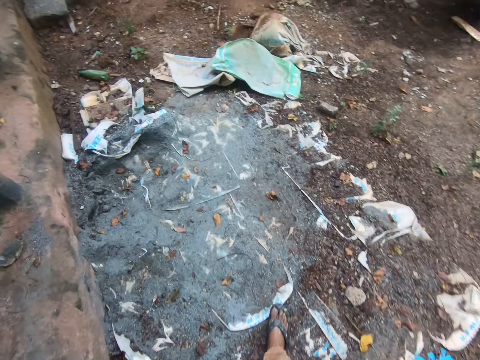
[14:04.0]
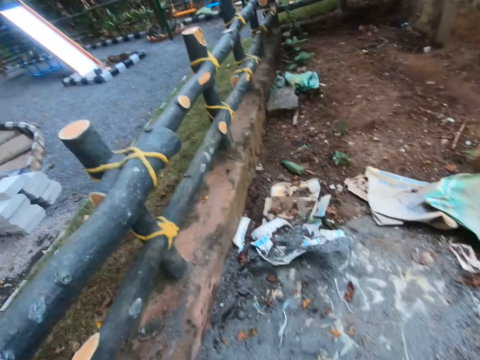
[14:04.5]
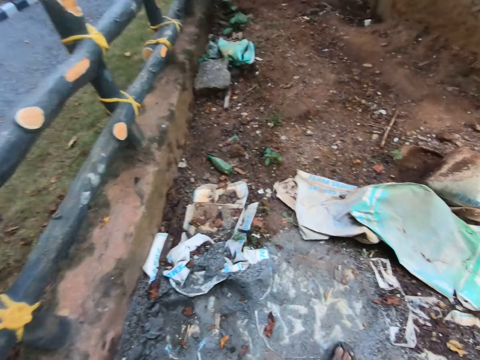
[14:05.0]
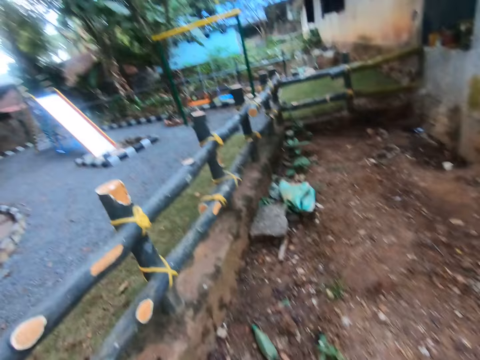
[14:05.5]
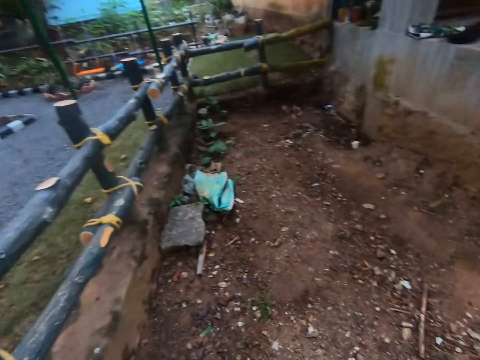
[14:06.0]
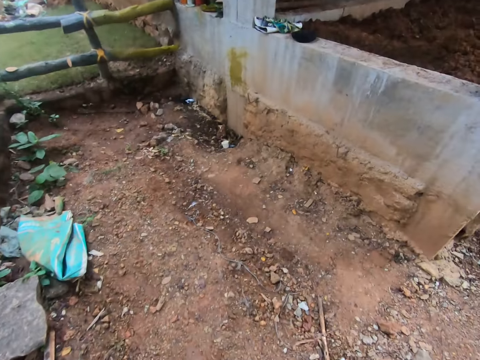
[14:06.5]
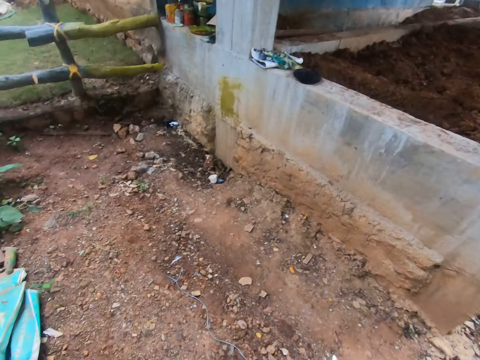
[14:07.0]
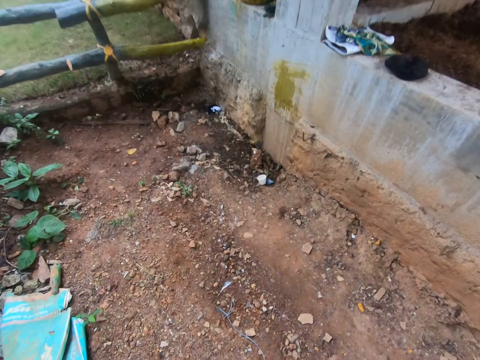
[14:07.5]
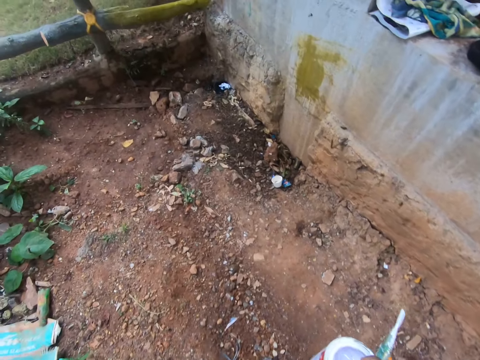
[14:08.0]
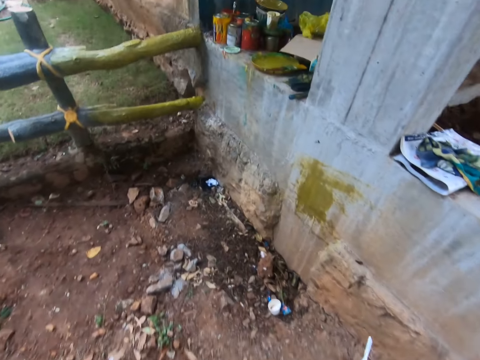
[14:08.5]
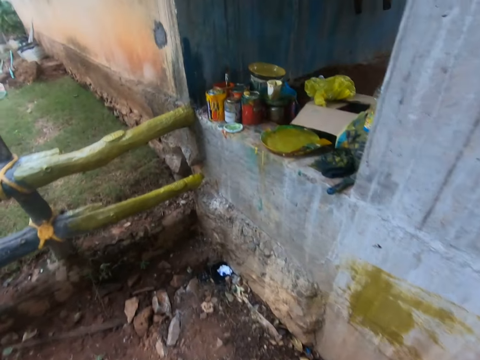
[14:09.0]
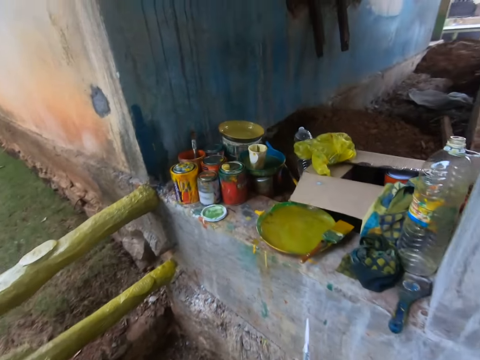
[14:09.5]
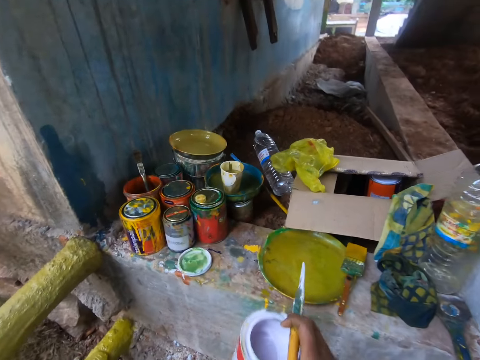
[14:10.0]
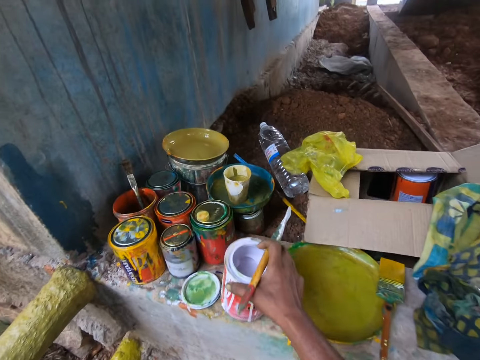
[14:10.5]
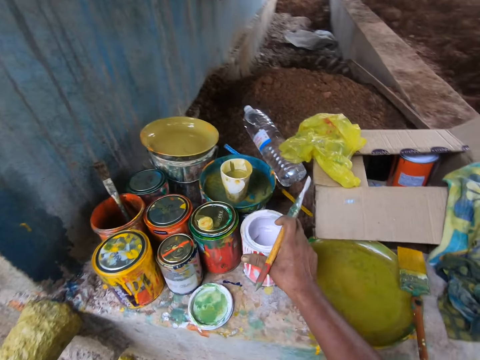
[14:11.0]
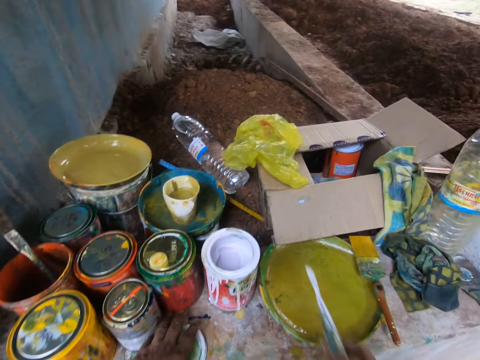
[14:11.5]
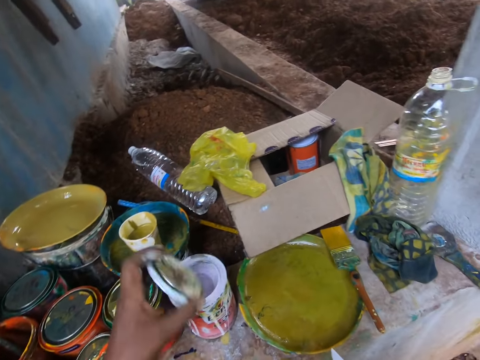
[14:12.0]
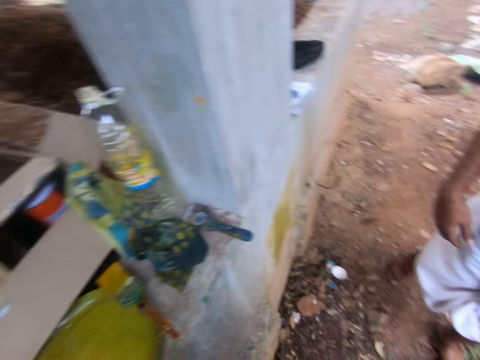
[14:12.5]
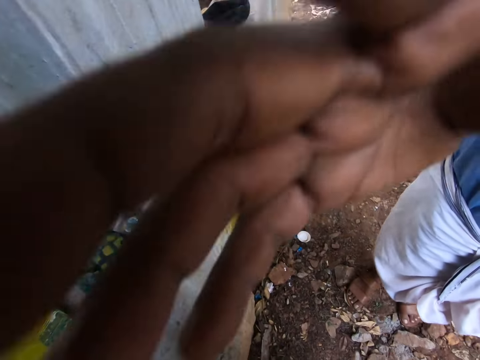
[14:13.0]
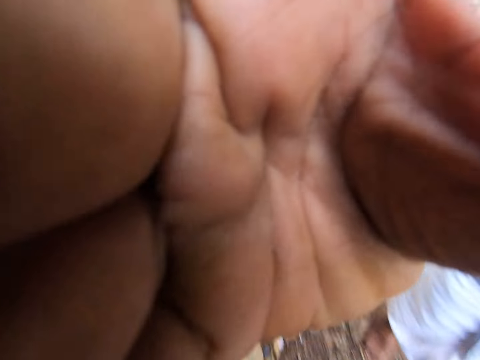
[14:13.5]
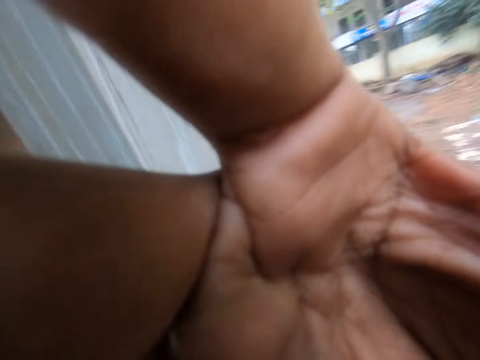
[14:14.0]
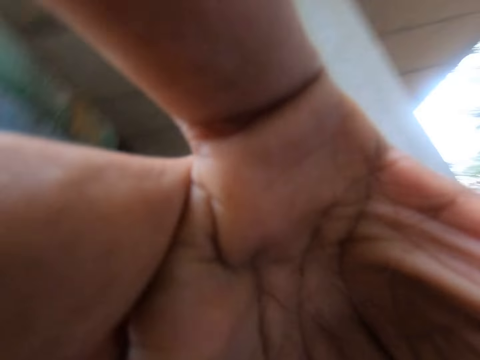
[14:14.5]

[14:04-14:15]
The camera wearer discusses with the man in the compound. He approaches other paint containers on the house wall. He drops the paint container on the frontage of the building with his right hand. He picks up the cover of the paint container on the wall in the frontage with his left hand. He covers the paint container with his left hand. He stares at another man. The other man lifts a hand to the camera on the camera wearer's head, operates the camera on the camera wearer's head and touches the camera.

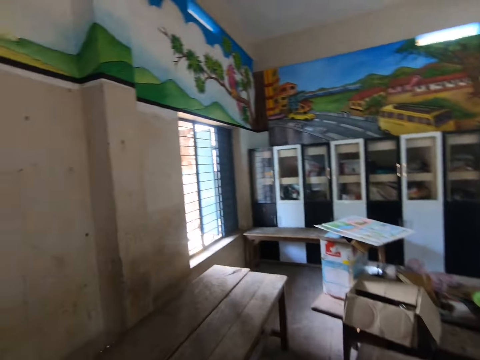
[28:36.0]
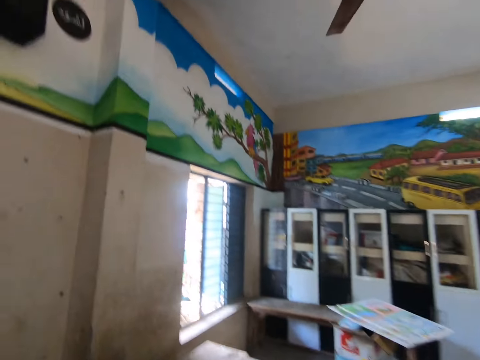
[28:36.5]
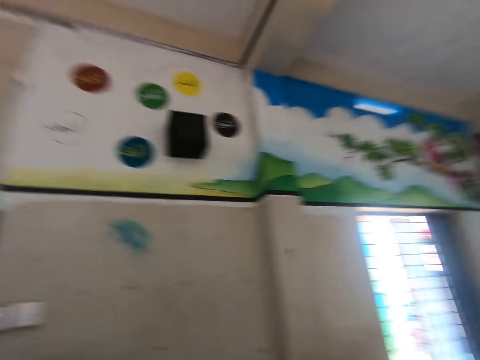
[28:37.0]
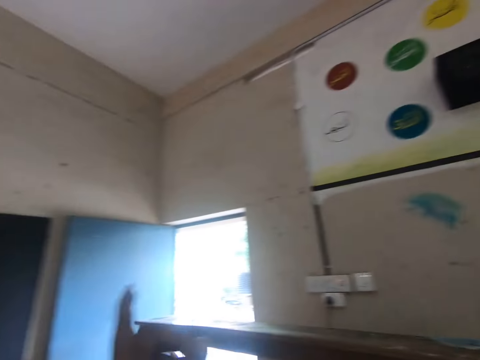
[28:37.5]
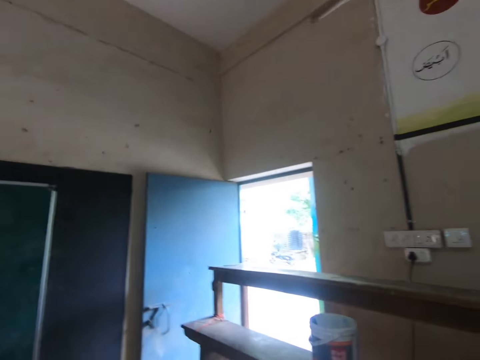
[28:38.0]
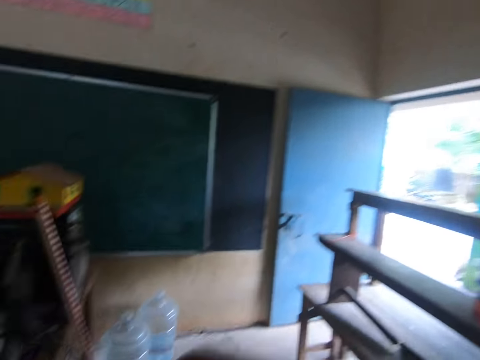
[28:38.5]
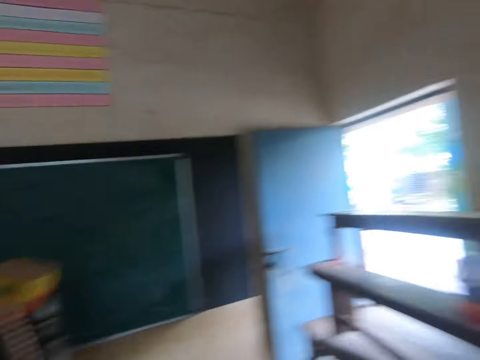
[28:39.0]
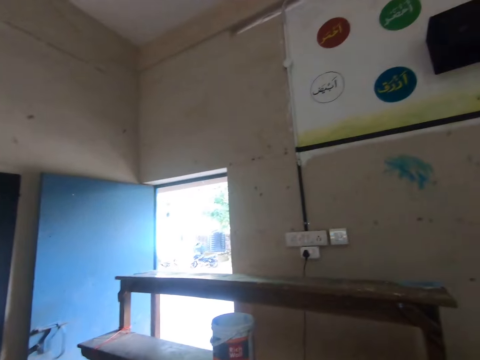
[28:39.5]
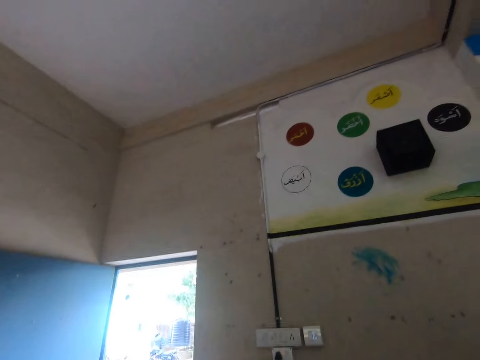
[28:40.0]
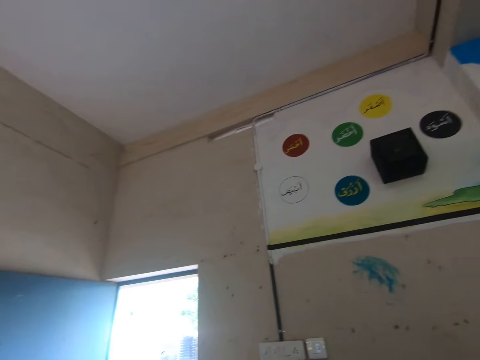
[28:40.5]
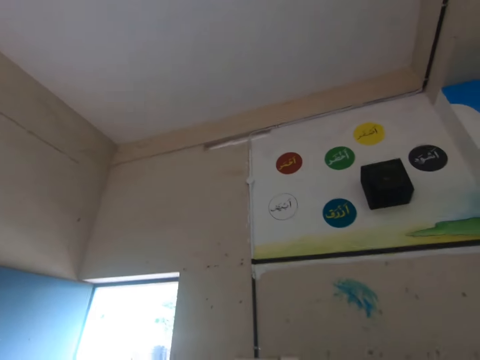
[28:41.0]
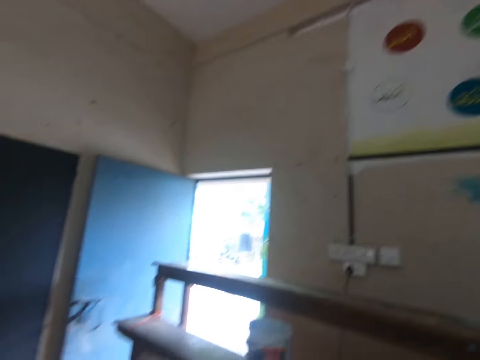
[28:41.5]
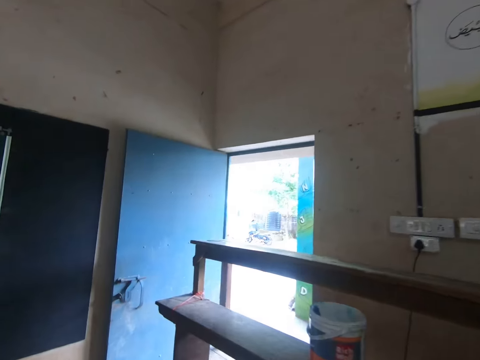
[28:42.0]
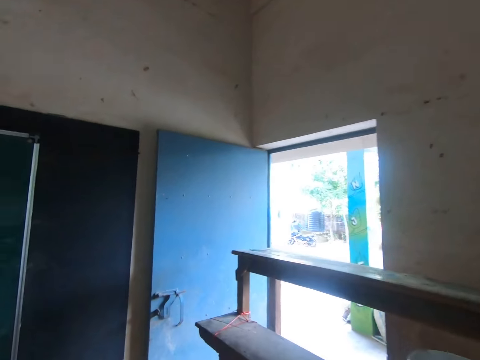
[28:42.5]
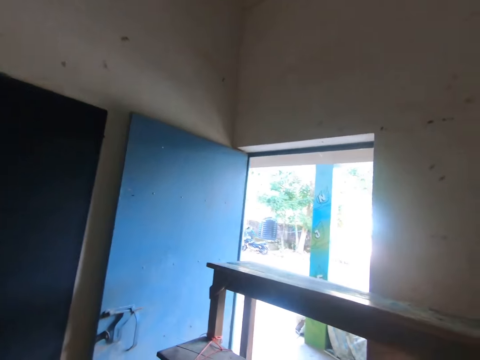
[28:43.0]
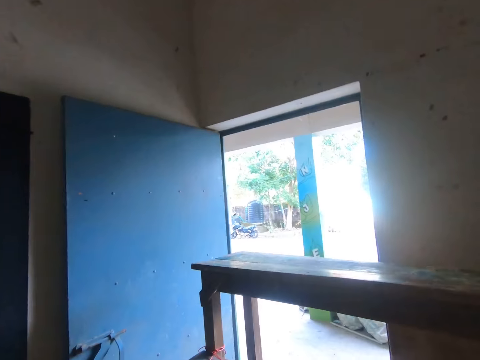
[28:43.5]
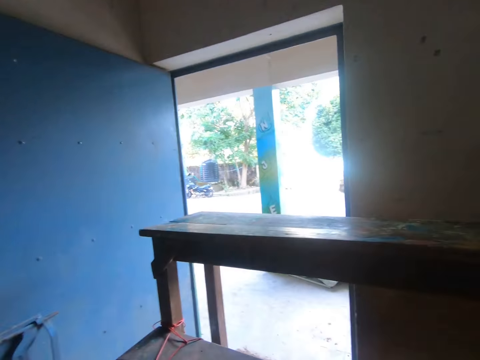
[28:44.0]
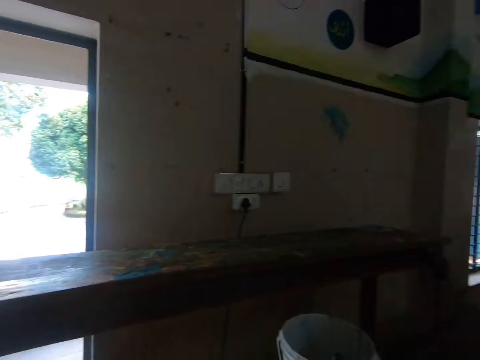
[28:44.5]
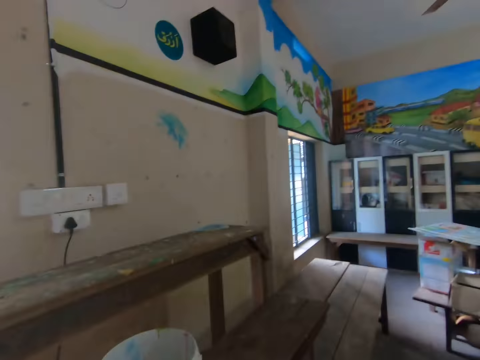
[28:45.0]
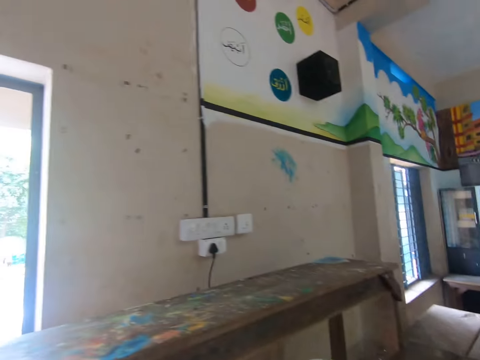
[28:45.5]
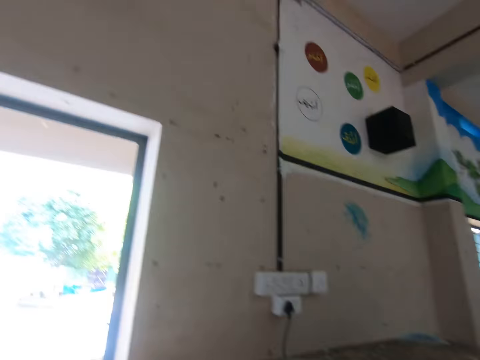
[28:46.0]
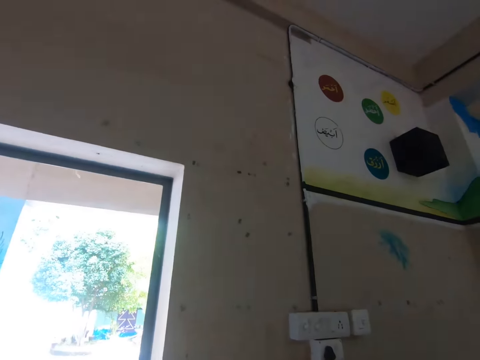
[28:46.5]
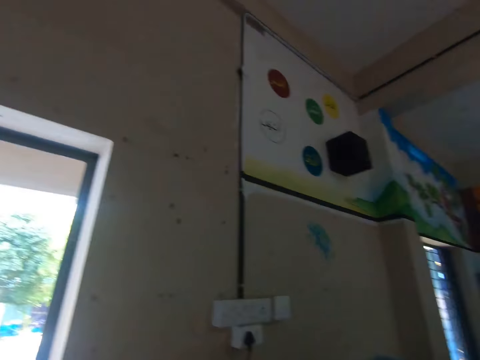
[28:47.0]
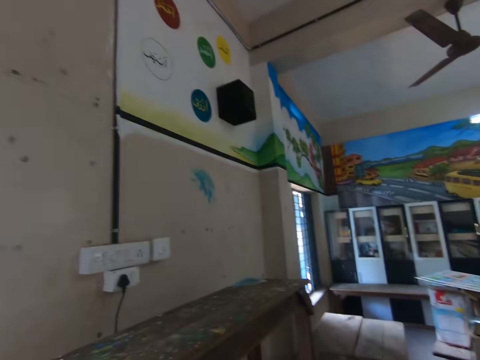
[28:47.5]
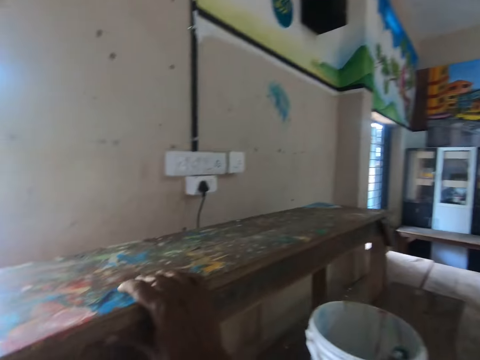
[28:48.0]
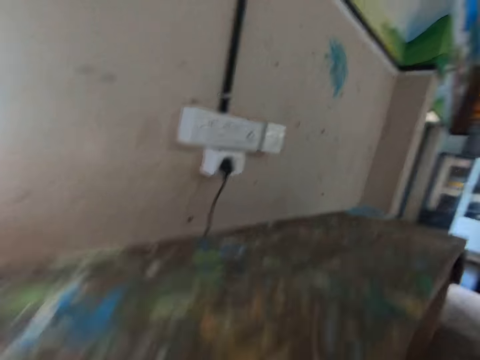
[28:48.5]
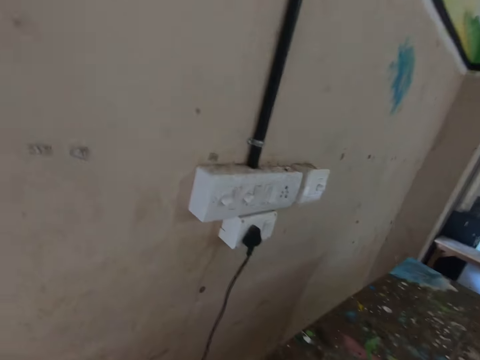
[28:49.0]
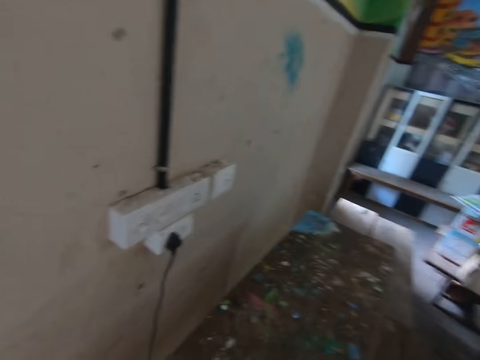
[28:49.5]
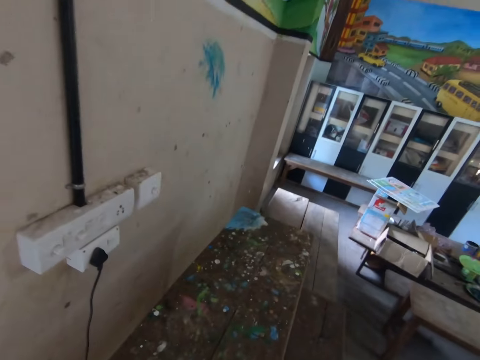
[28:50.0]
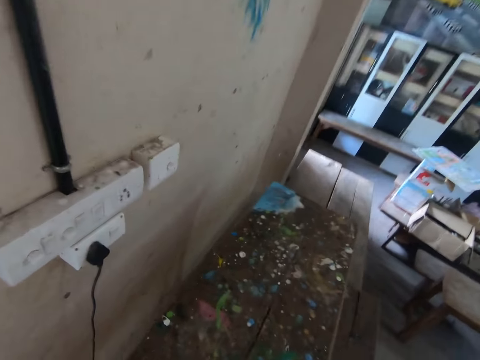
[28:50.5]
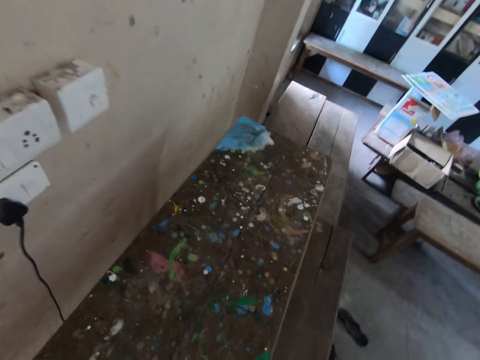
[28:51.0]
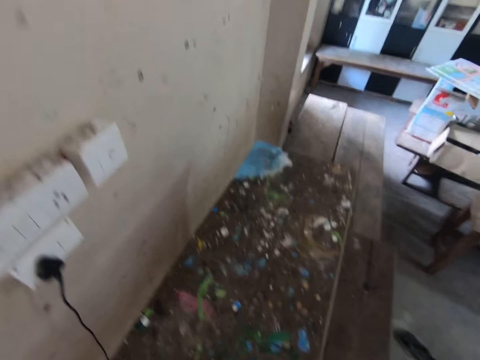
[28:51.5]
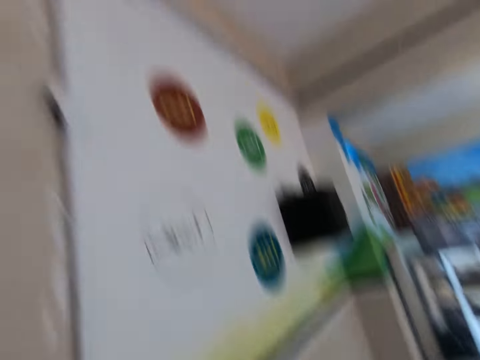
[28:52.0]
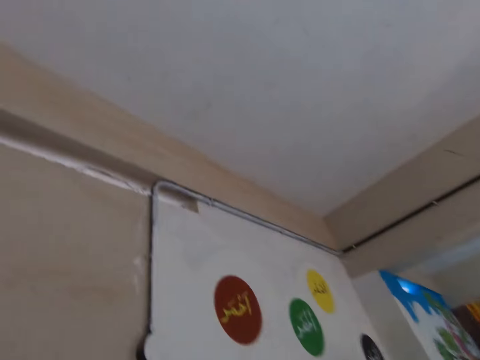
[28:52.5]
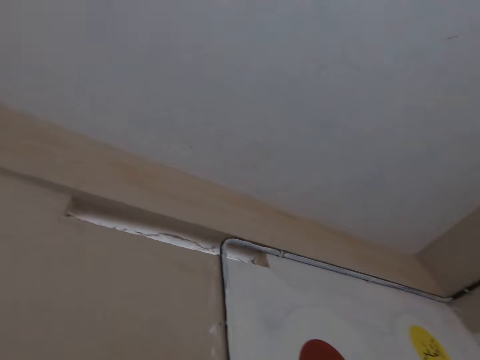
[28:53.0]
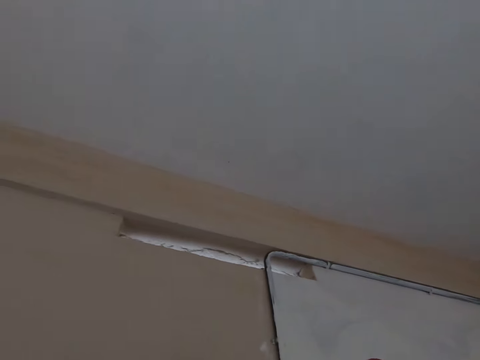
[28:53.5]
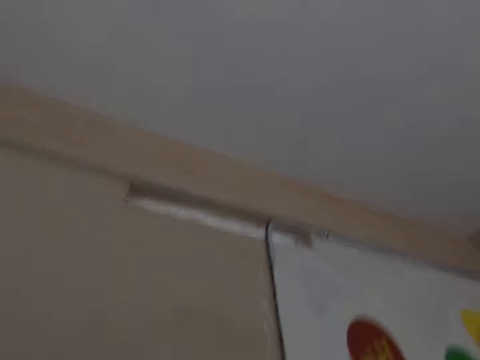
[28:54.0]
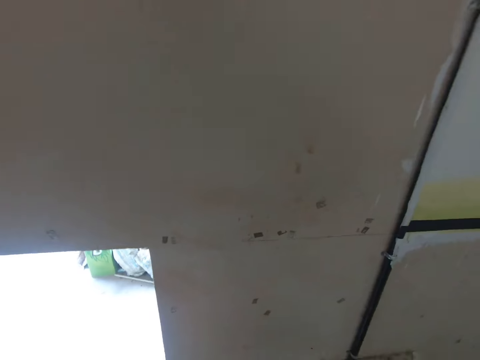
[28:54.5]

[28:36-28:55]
The camera wearer looks around. They move a hand and walk. They look around again.
